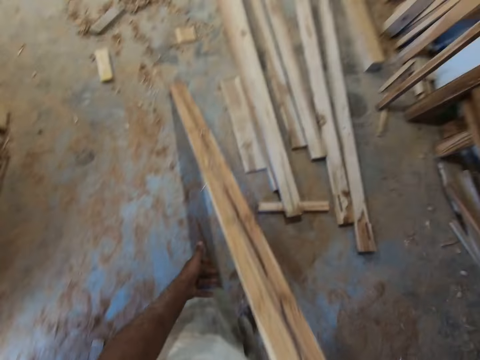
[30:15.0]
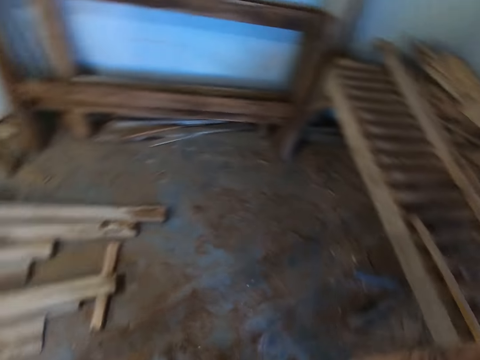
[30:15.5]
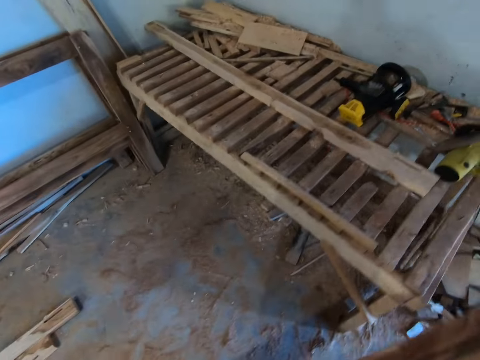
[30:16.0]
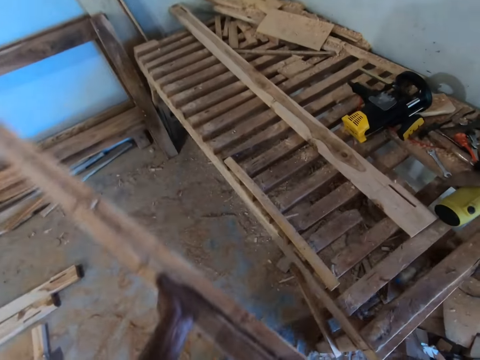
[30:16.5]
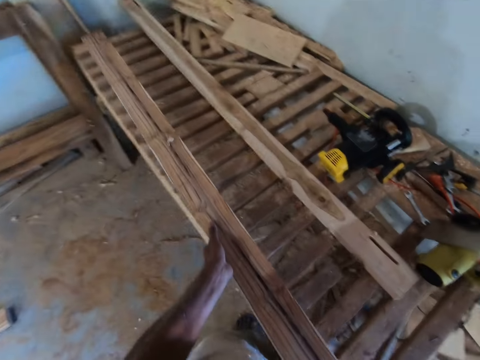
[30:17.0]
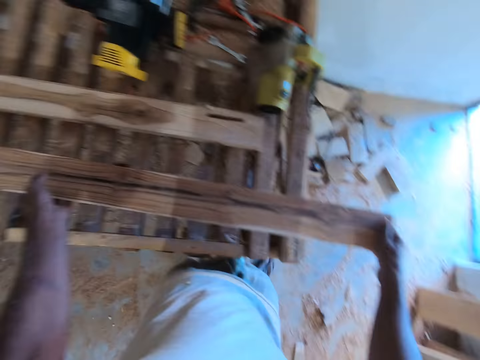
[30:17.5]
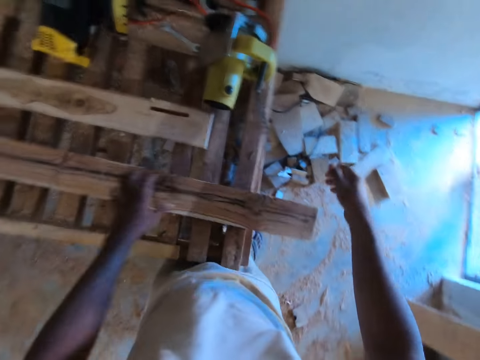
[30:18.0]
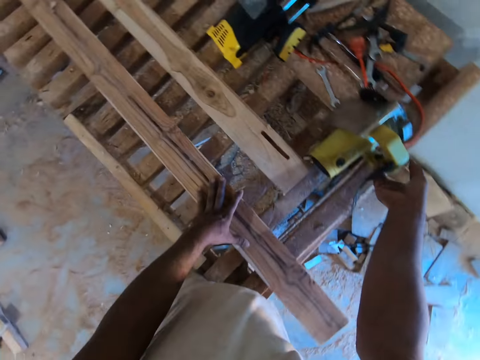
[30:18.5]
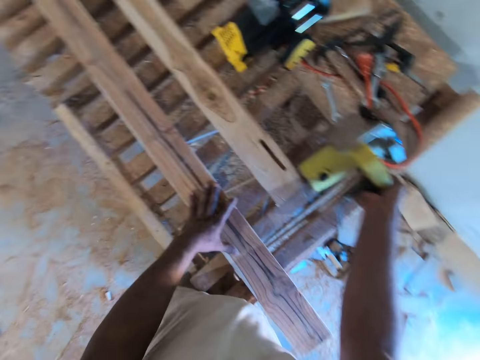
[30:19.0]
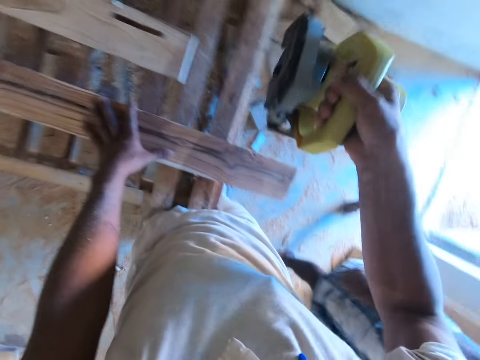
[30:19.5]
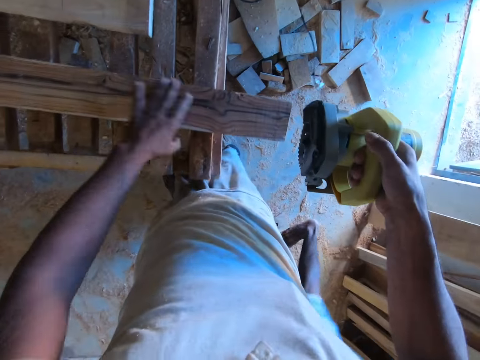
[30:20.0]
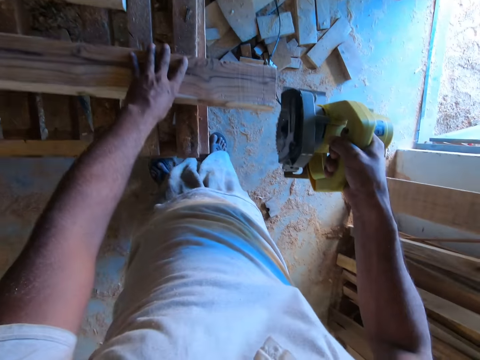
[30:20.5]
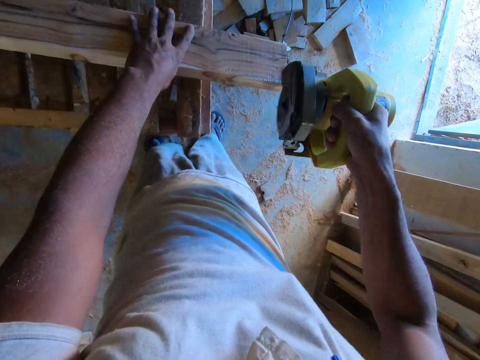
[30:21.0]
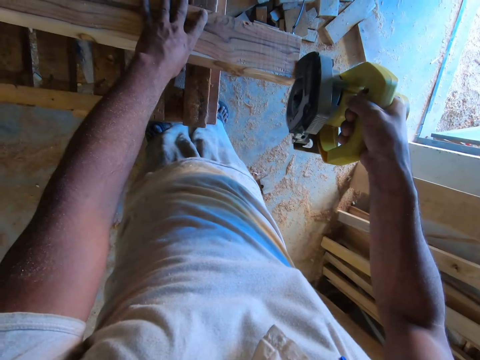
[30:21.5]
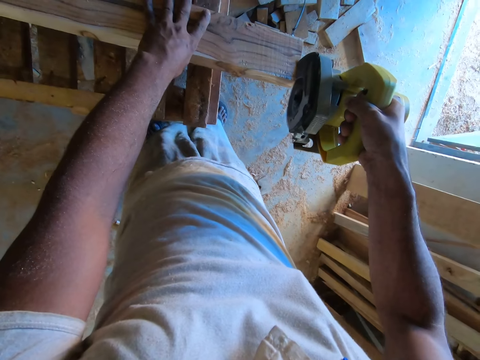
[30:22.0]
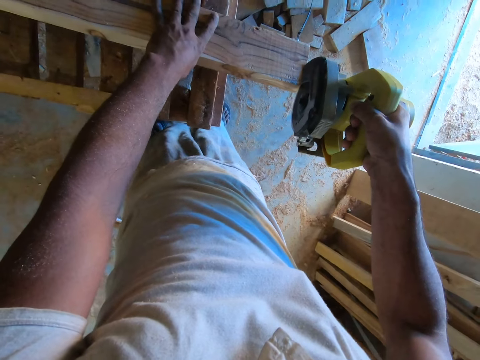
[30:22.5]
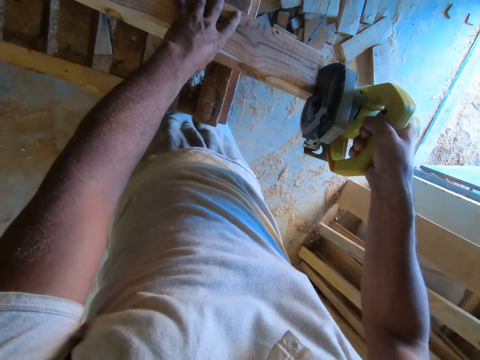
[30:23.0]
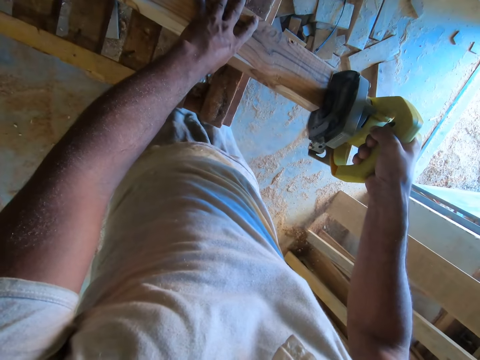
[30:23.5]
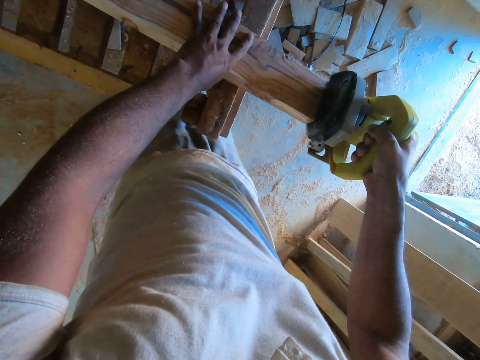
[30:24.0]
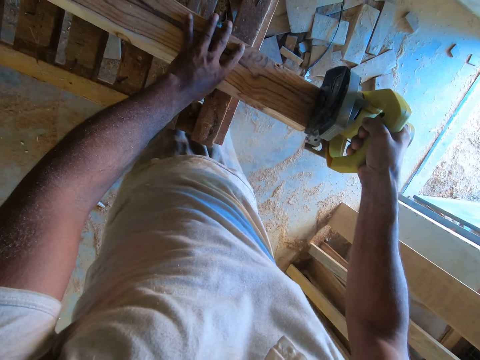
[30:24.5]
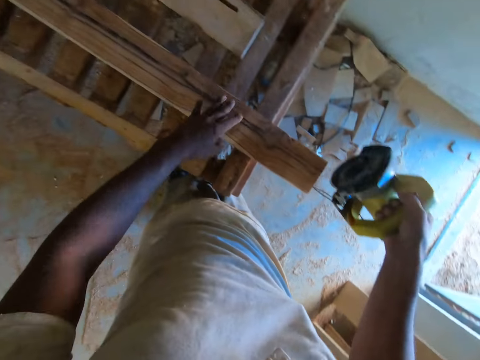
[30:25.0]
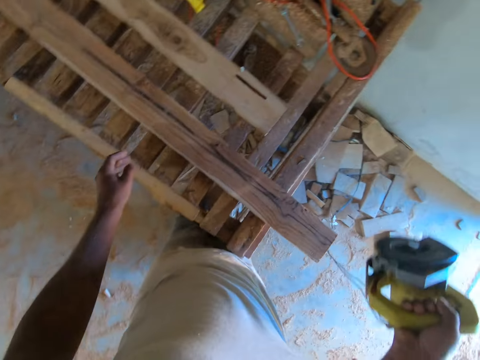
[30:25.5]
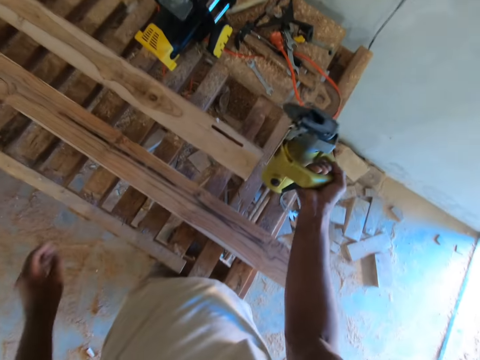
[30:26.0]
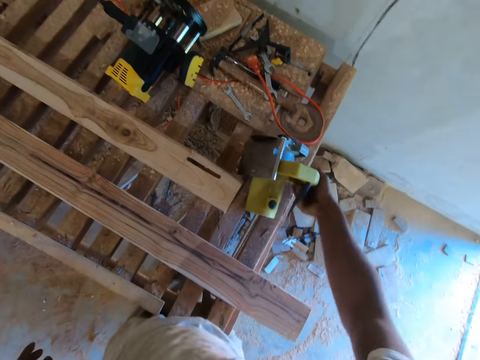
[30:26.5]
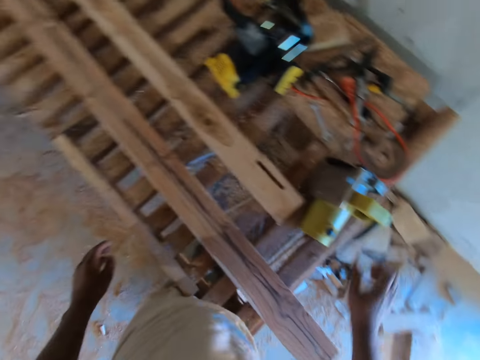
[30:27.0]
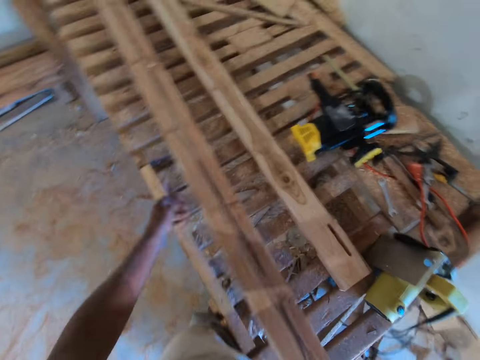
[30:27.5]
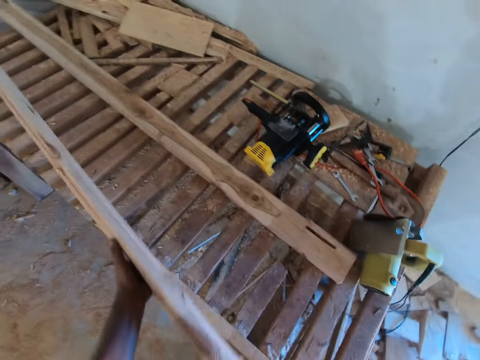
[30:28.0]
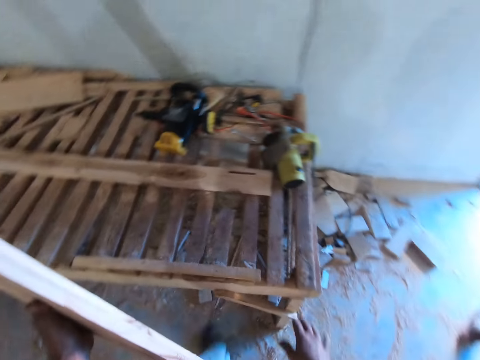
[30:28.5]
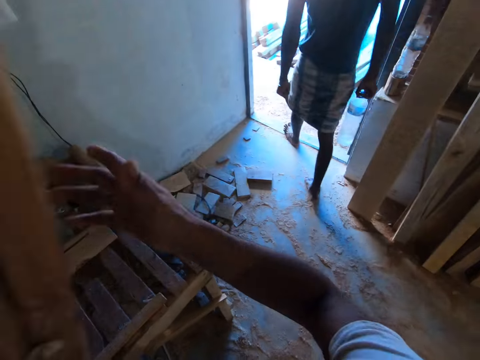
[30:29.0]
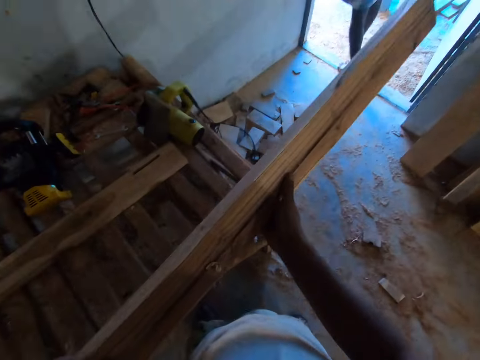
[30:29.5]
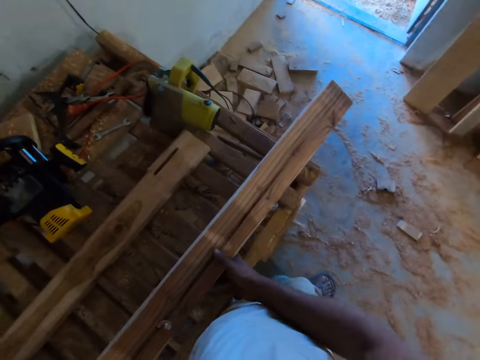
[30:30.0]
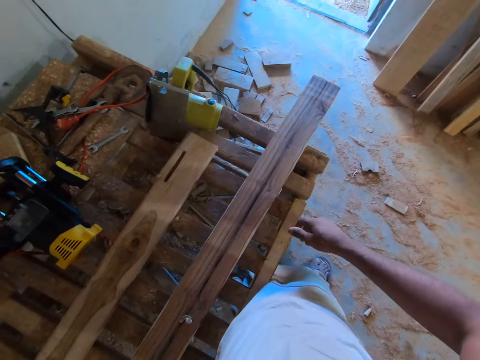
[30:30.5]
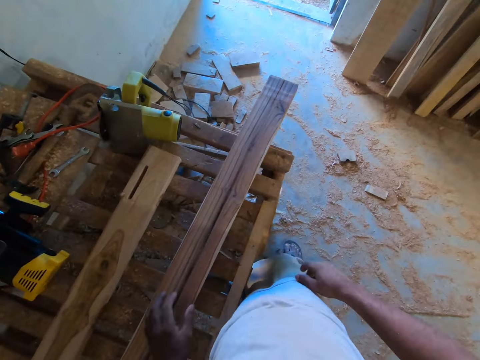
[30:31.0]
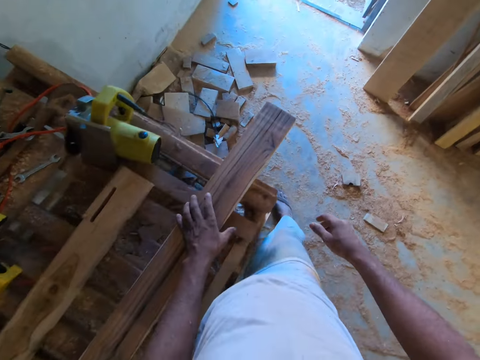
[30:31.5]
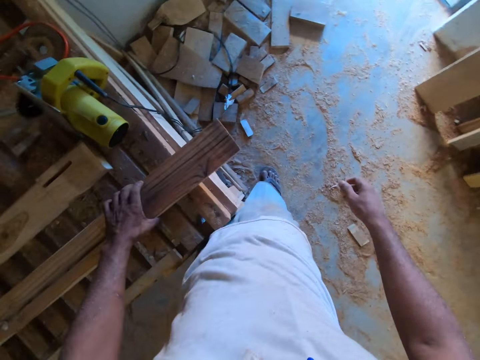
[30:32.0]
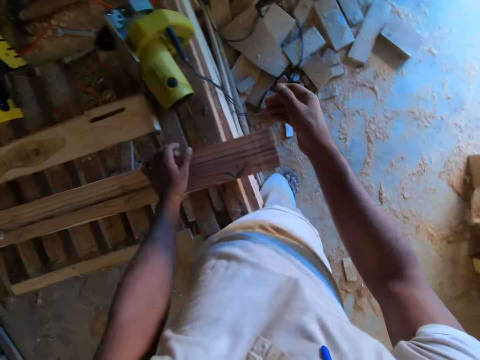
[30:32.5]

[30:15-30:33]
The camera wearer carries the plank with both hands. He drops the plank on the table with both hands. He places his left hand on the plank. He carries the cutting machine from the table with his right hand. He cuts the plank with the cutting machine in his right hand. He drops the cutting machine on the table with his right hand. He lifts the plank from the table with both hands. He turns the plank with both hands. He drops the plank on the table with both hands. He places his left hand on the plank.

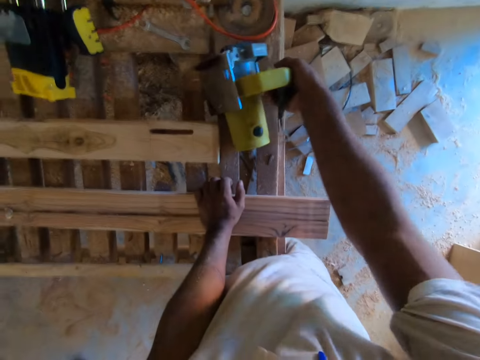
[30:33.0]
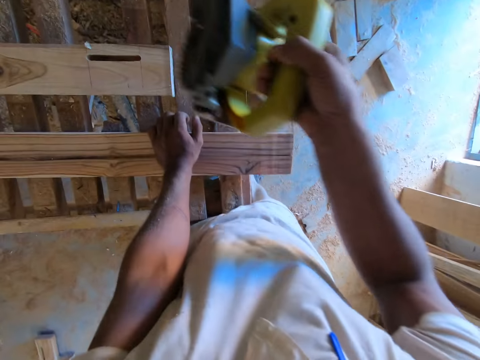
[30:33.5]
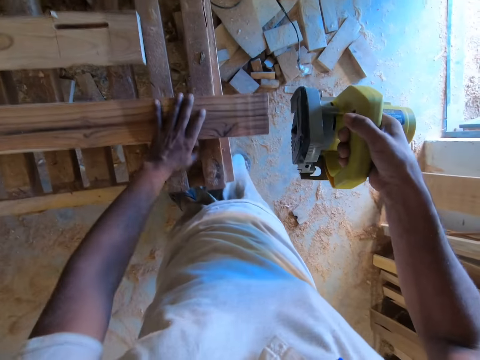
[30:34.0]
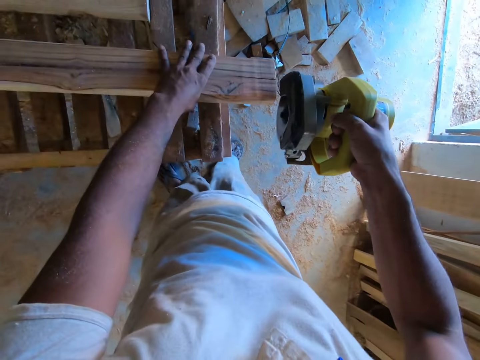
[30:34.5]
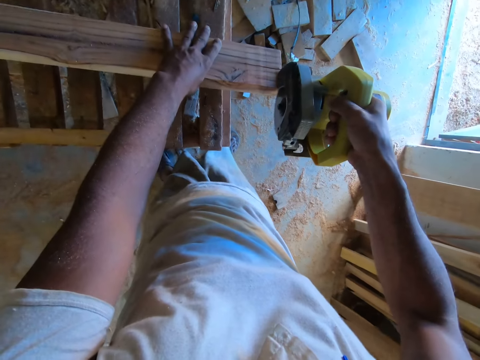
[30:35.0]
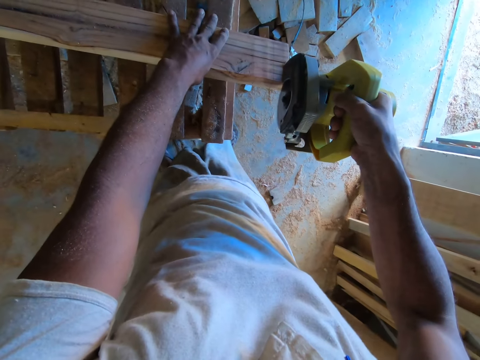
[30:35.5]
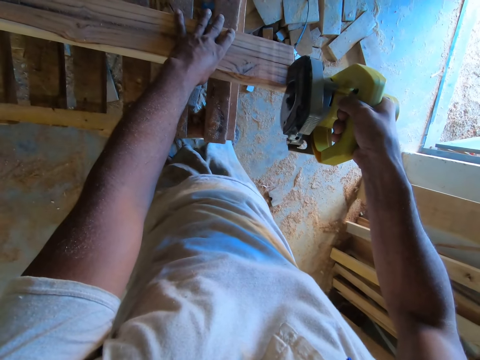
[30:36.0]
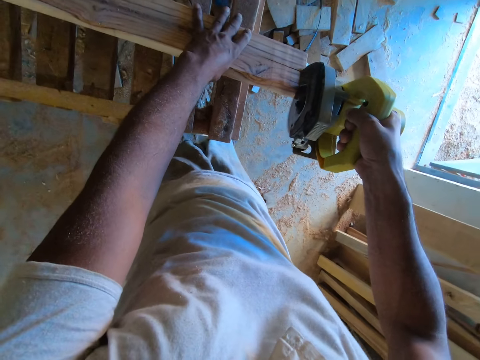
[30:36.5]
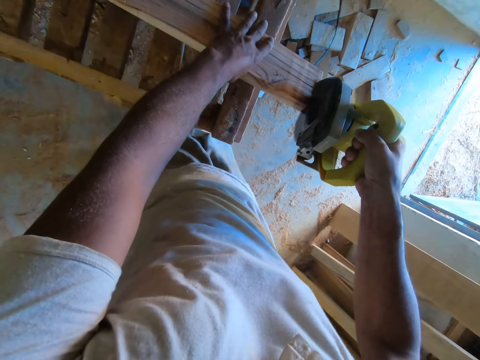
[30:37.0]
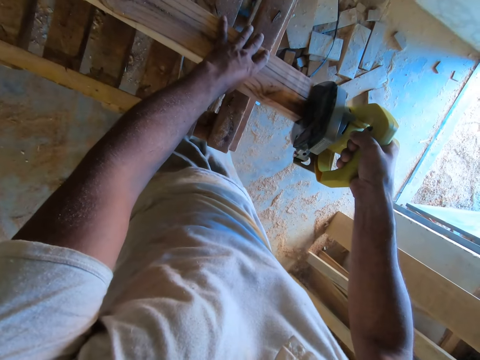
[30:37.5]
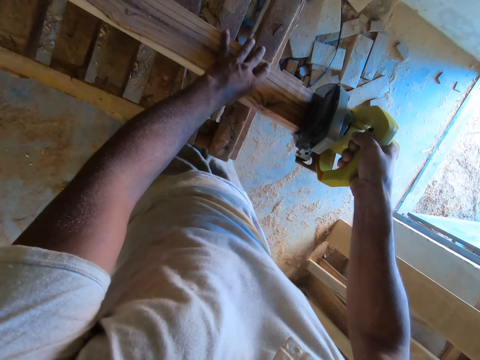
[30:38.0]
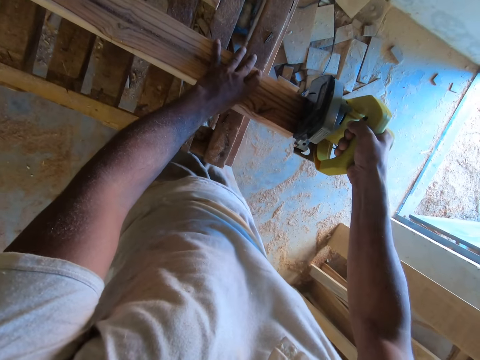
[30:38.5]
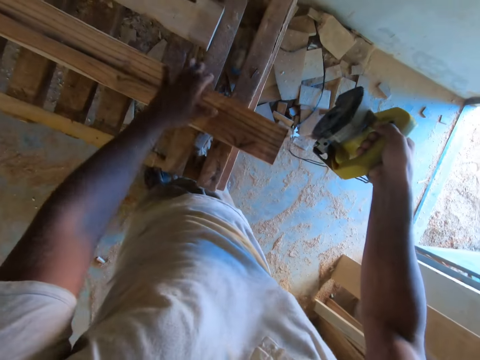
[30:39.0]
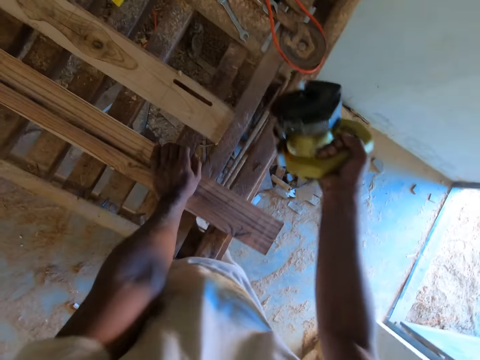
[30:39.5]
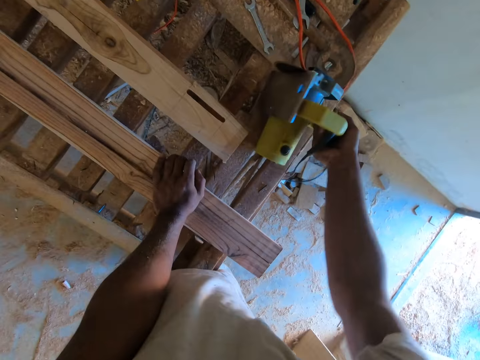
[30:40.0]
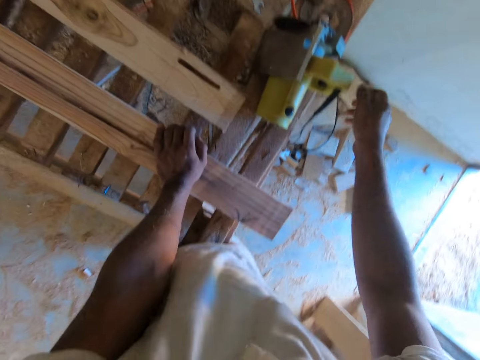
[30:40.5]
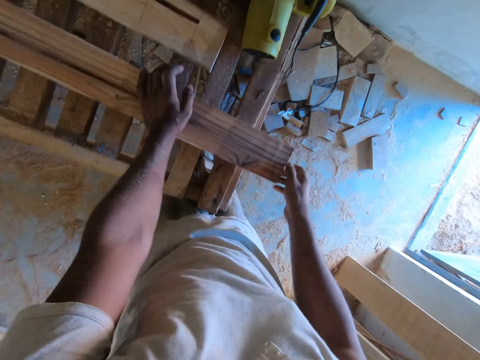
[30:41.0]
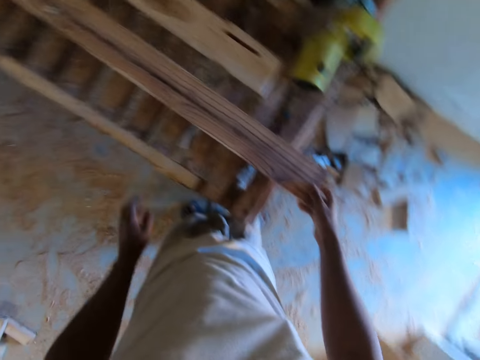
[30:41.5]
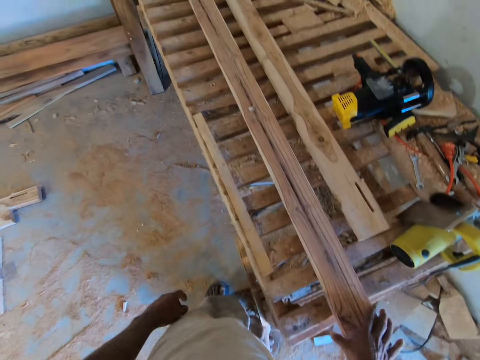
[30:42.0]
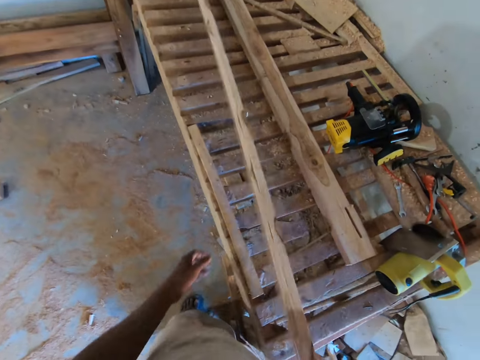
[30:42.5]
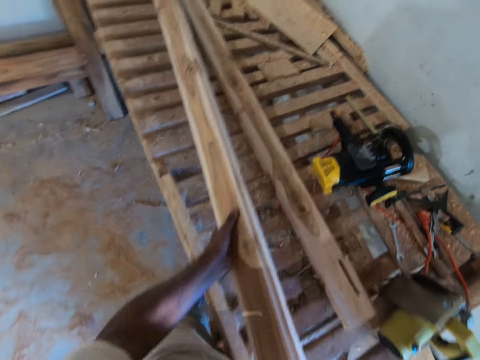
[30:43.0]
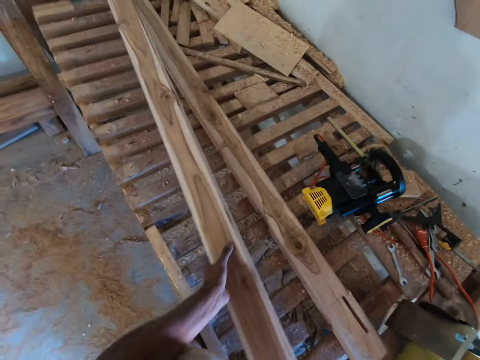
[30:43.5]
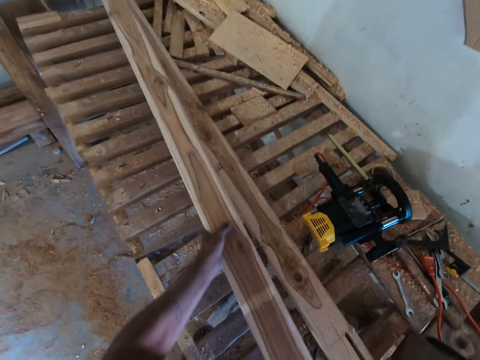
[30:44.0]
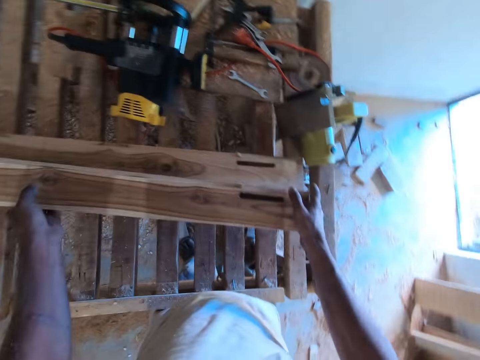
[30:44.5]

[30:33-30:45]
The camera wearer picks up the cutting machine from the table with his right hand. He cuts the plank with the cutting machine in his right hand. He drops the cutting machine on the table with his right hand. He holds the plank on the table with his right hand. He flips the plank with his right hand. He drops the plank on the plank on the table. He lifts the wood.
